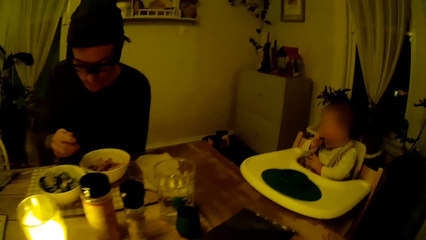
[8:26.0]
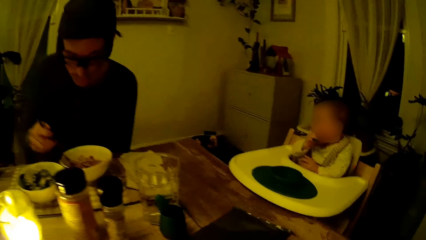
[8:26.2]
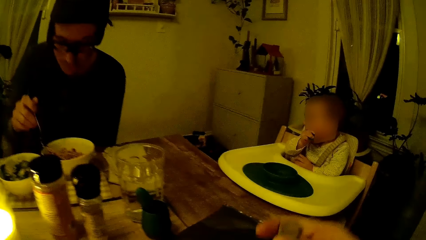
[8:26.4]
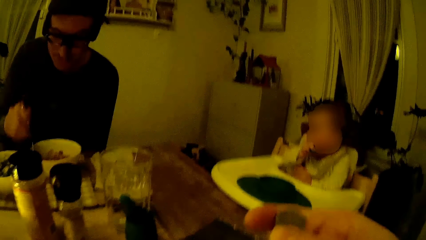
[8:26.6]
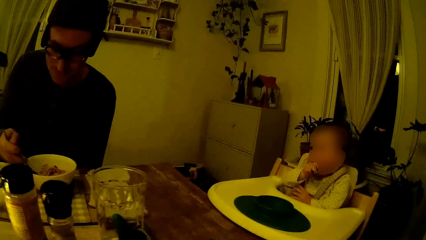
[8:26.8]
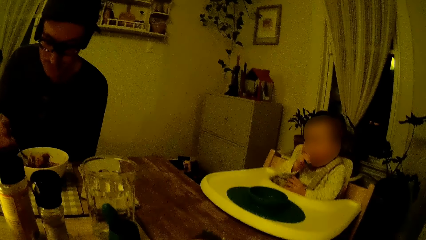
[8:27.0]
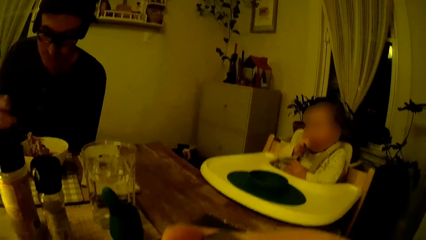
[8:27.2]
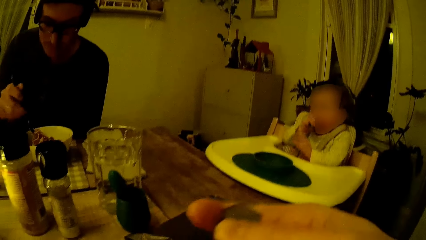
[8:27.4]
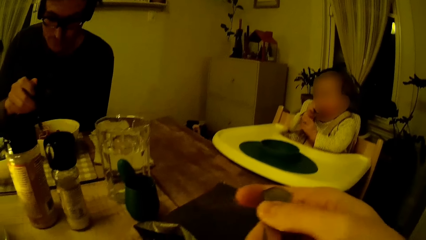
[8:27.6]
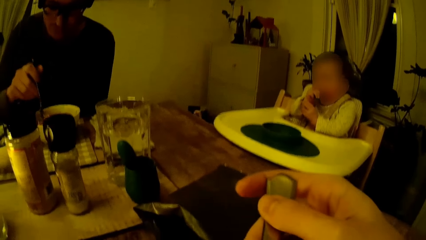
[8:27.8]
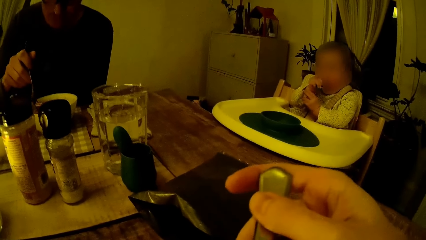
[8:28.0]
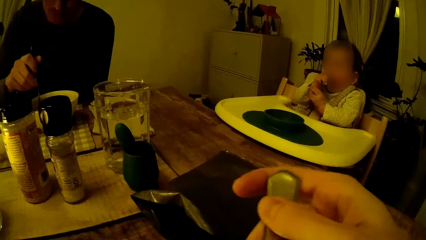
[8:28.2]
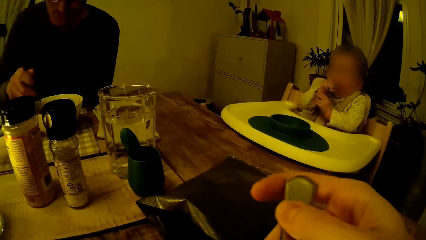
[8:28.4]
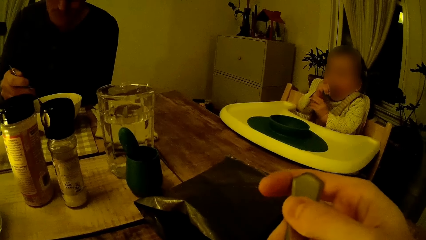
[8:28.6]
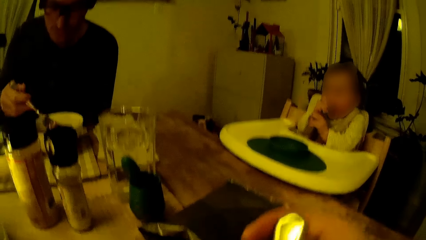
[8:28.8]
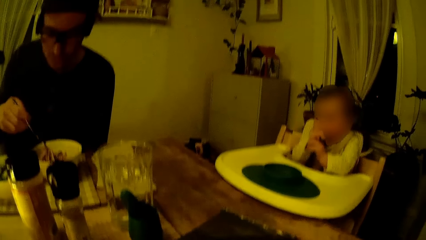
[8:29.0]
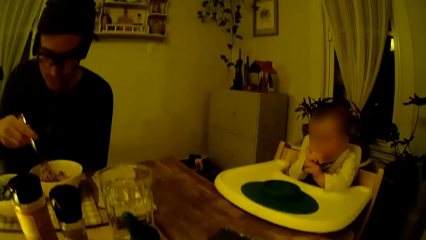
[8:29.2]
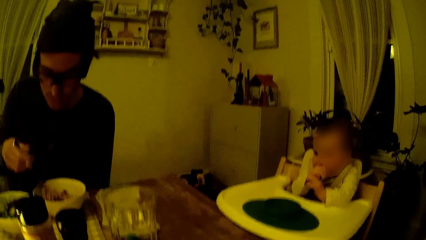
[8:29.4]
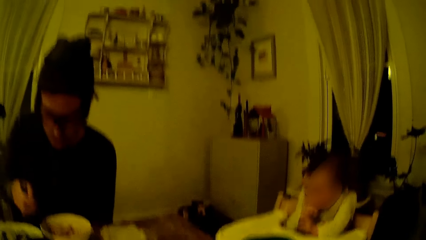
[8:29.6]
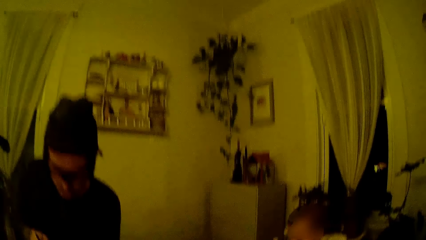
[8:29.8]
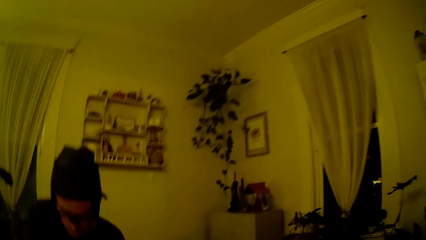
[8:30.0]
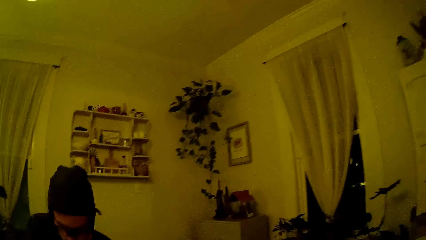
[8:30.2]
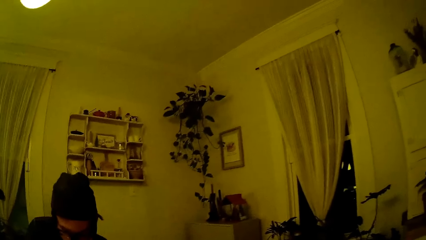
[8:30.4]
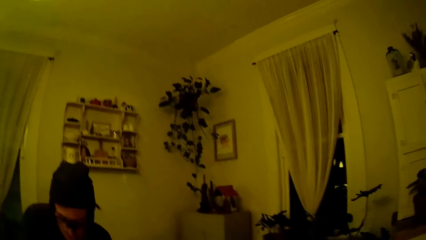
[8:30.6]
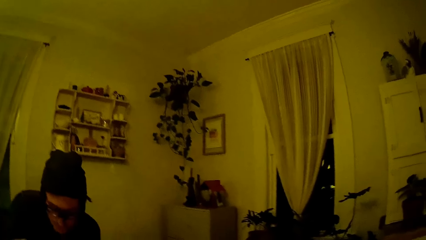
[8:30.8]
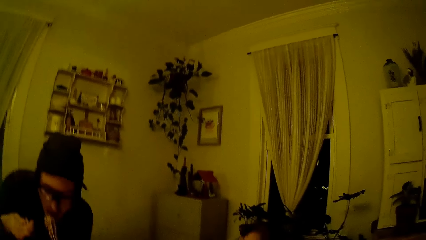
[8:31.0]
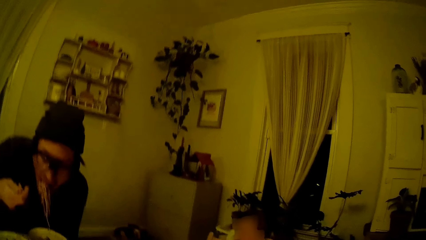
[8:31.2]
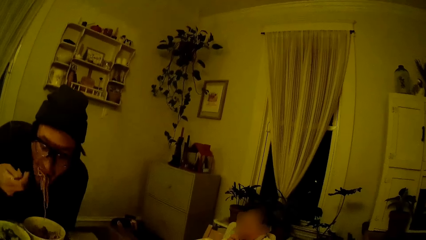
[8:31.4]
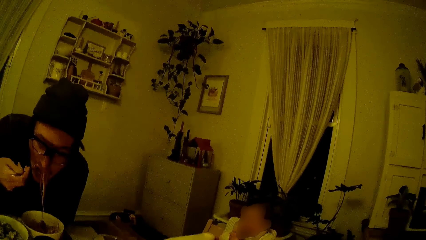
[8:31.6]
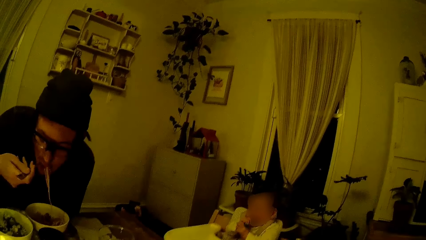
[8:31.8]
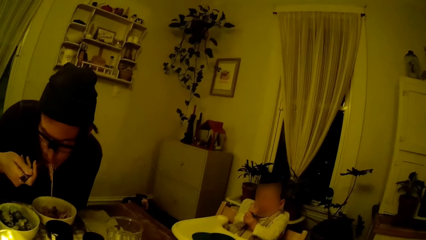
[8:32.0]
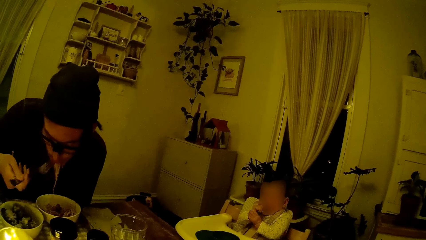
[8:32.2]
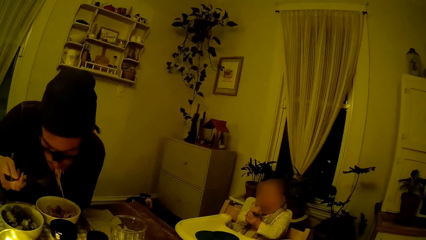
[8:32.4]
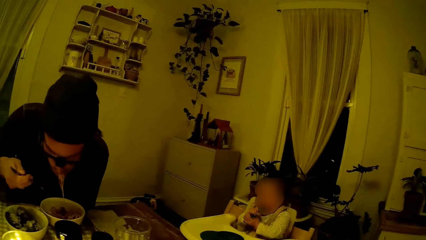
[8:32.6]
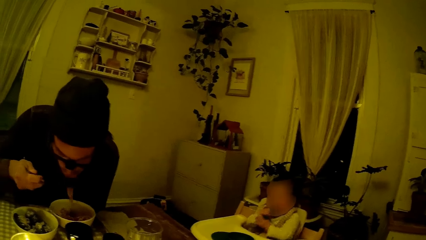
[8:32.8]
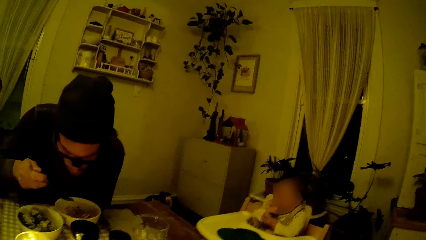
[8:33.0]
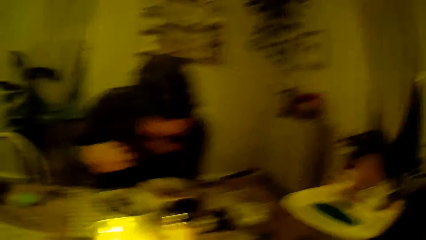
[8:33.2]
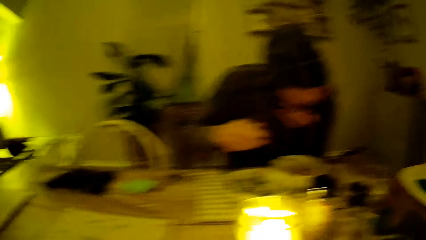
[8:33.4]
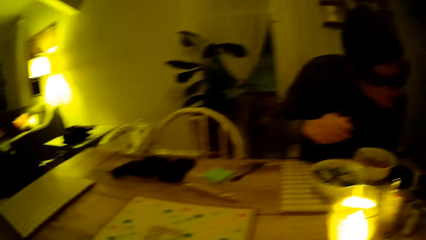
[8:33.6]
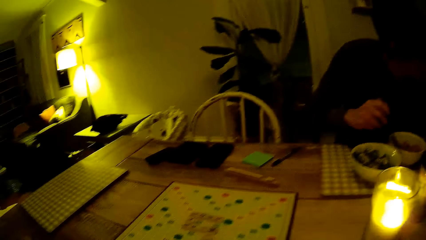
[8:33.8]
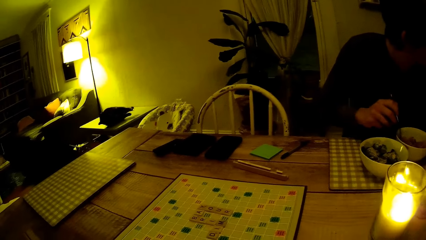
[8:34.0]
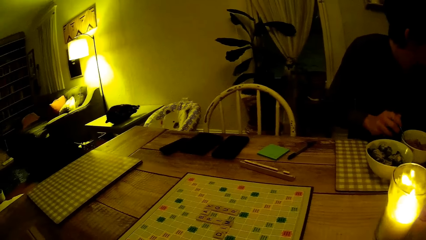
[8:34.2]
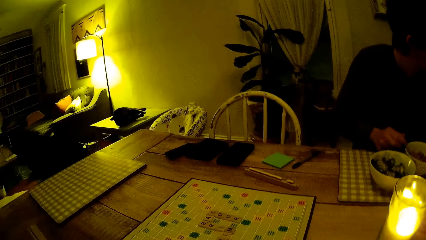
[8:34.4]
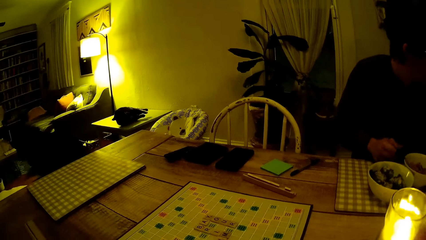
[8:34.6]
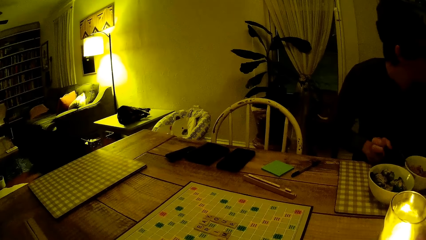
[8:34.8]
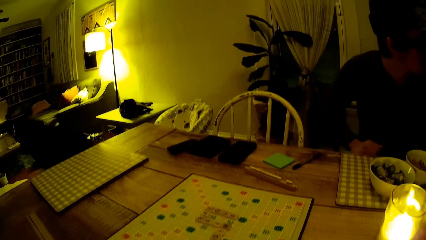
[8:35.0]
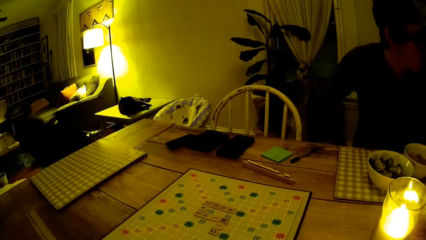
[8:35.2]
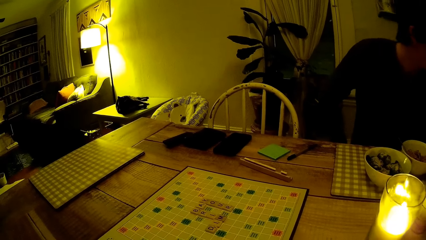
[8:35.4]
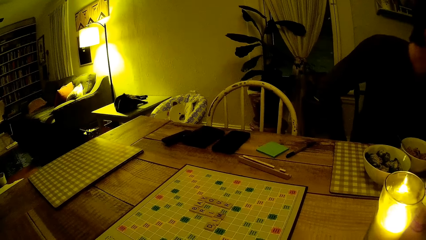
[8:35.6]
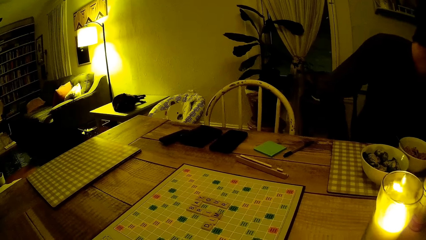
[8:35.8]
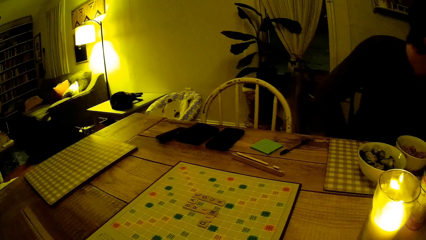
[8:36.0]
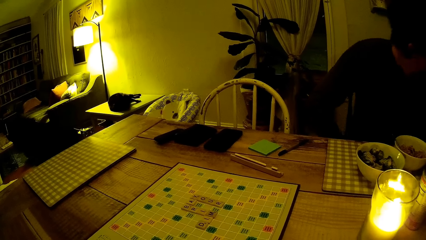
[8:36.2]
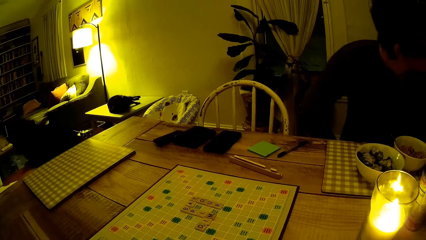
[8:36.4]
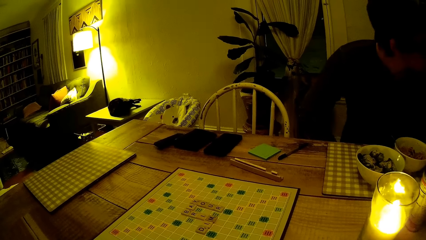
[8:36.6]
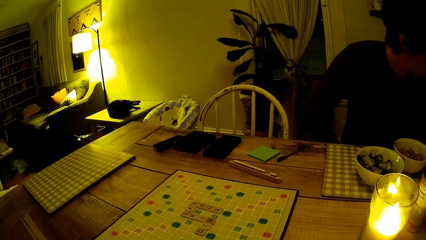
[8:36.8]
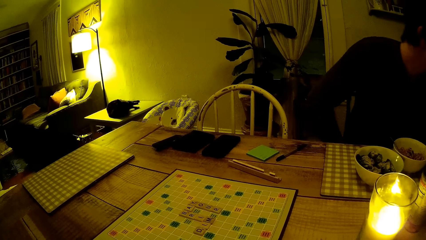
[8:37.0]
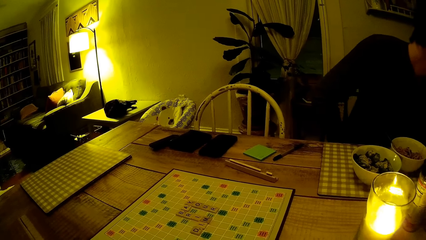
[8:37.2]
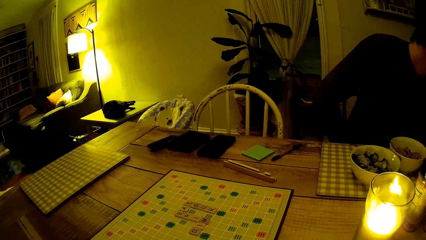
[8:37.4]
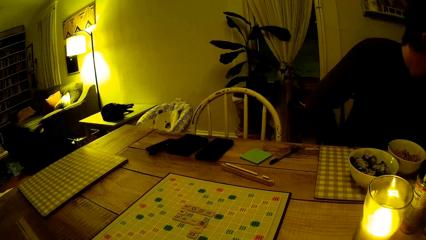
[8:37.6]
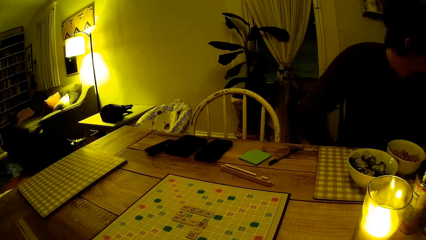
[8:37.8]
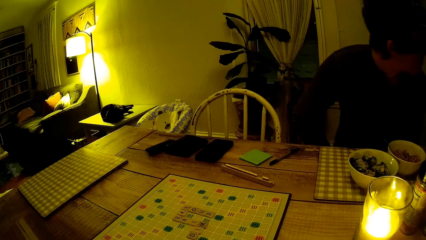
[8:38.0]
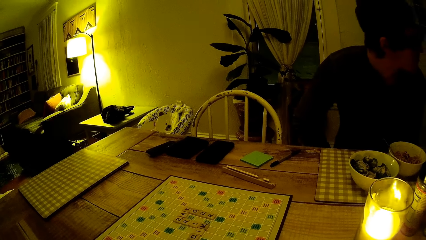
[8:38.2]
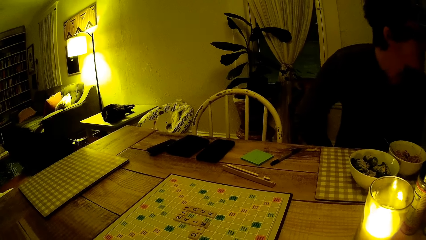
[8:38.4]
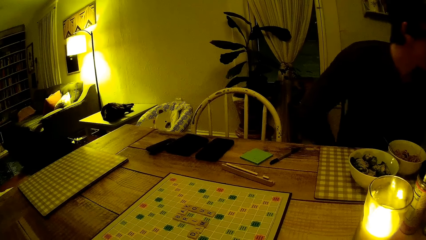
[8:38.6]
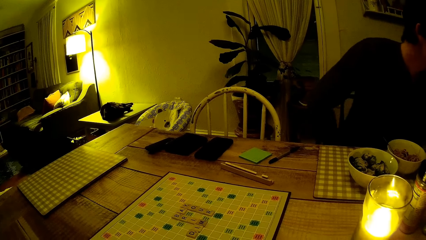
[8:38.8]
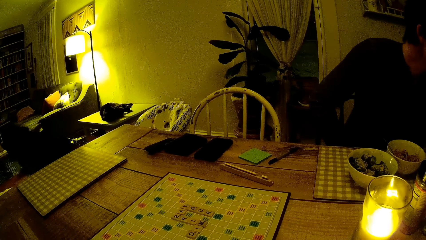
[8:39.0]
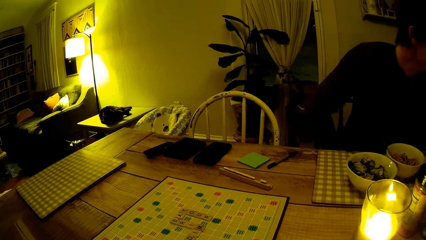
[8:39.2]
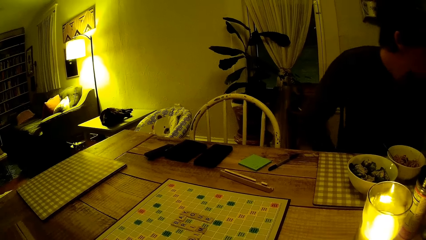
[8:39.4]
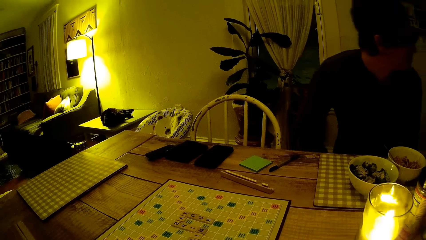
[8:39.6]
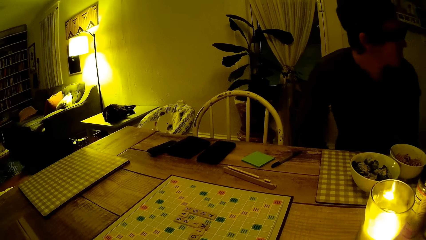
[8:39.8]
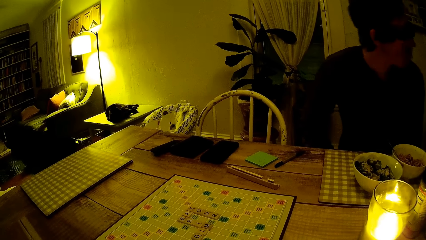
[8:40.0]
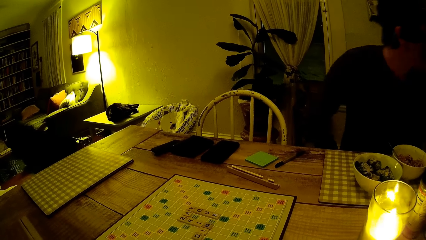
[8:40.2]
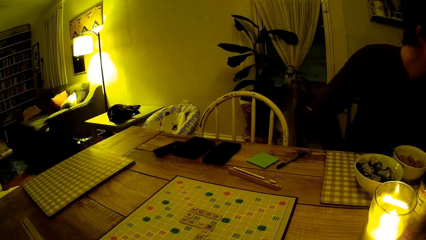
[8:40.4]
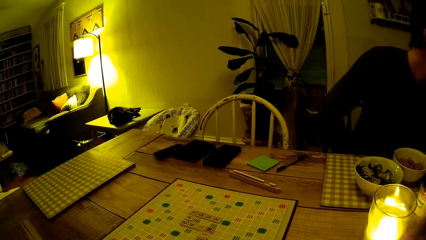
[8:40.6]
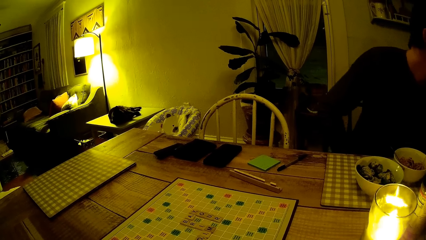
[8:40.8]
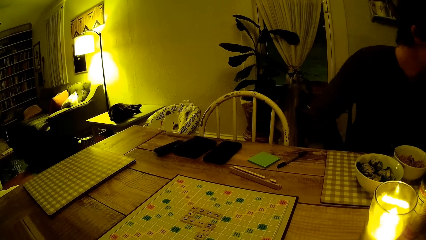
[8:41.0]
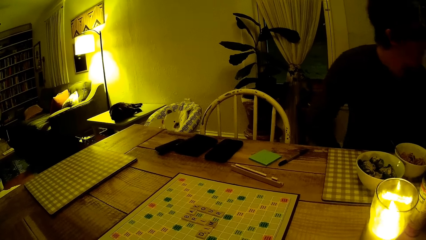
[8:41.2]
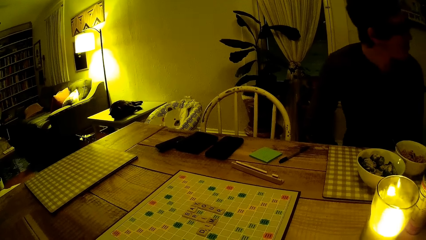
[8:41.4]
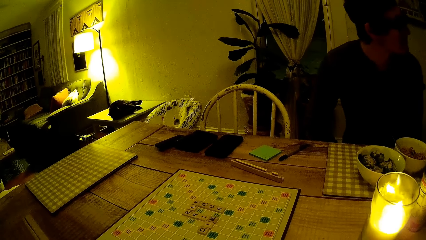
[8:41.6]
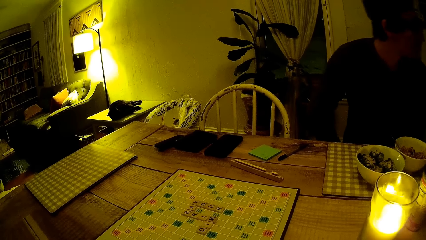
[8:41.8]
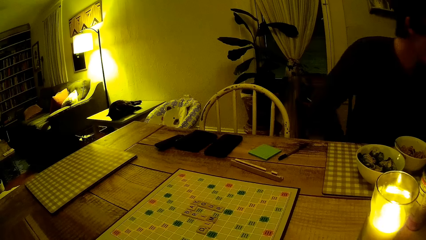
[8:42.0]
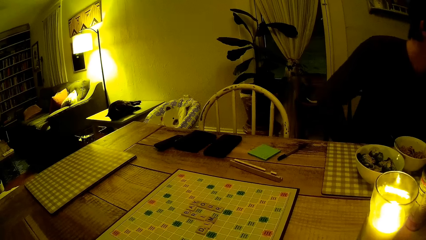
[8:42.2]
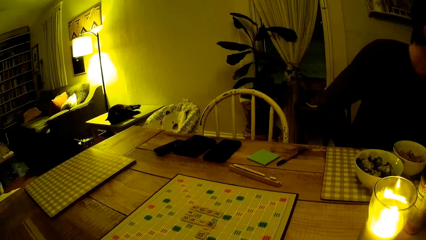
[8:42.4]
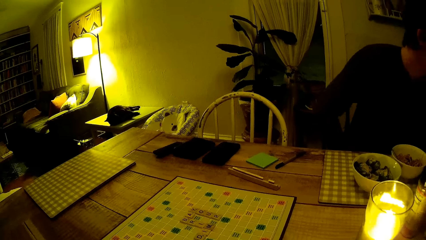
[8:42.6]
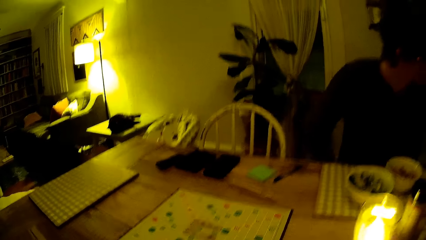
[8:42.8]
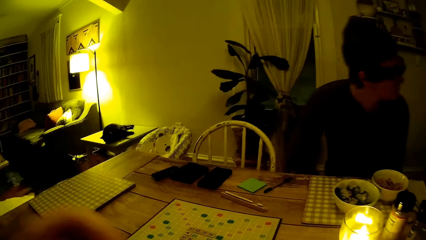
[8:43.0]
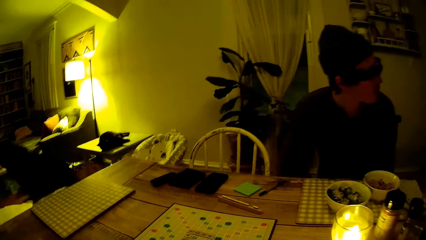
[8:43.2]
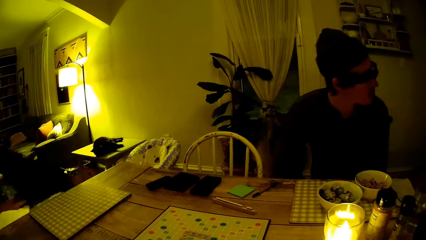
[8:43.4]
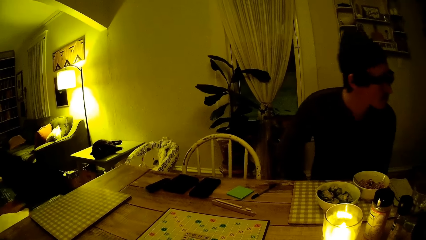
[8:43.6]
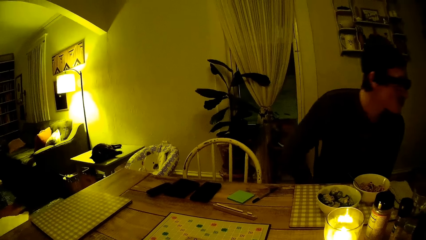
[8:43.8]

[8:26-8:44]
The man picks up the fork and stirs the food with the fork. The camera wearer holds the cutlery and eats with a spoon. The man takes food with the spoon from his plate. He eats the food. The baby makes some noise from the baby sitter. The man drops the fork in the bowl, drops the hand from the table, and sways on the chair. He moves his body to the rhythm of the song in the background.
